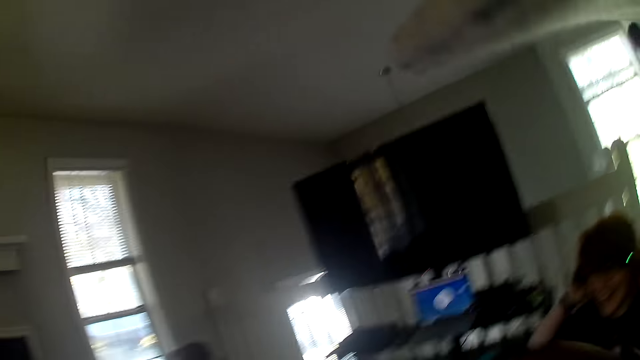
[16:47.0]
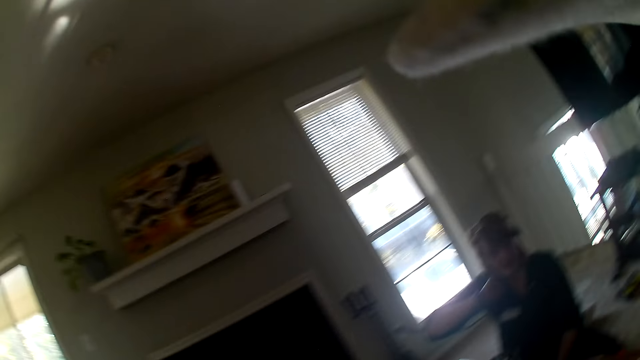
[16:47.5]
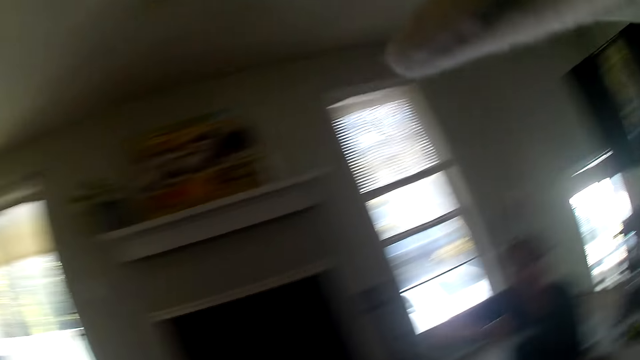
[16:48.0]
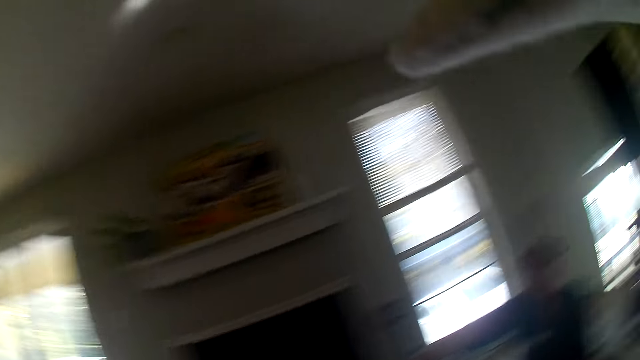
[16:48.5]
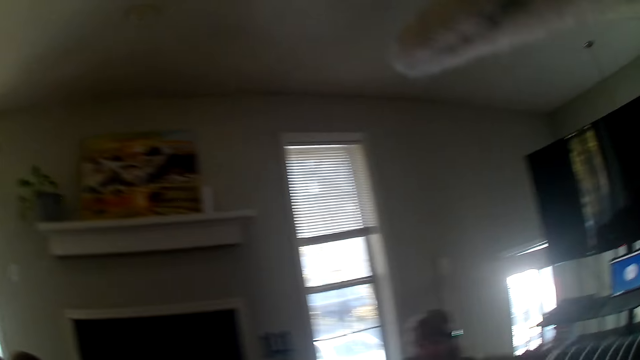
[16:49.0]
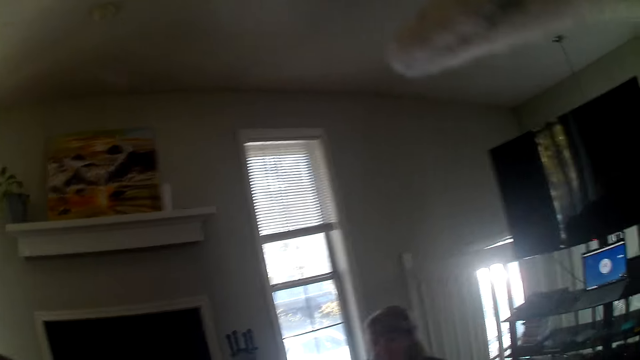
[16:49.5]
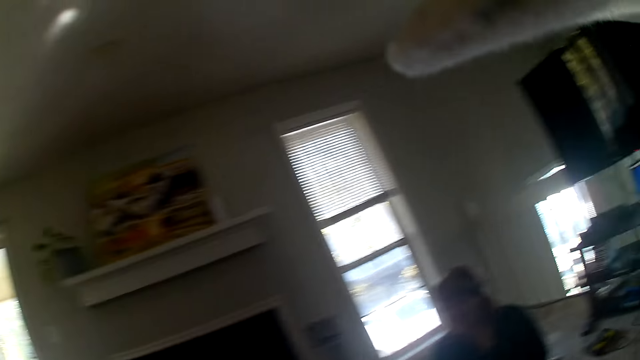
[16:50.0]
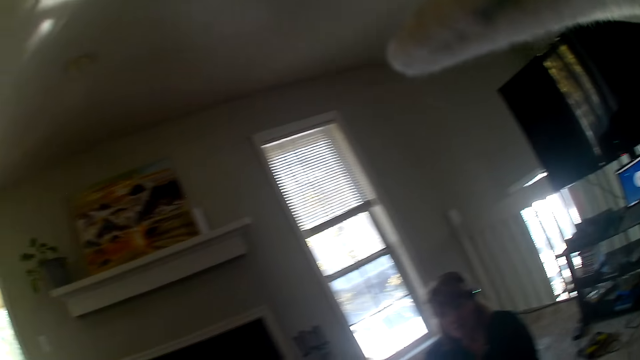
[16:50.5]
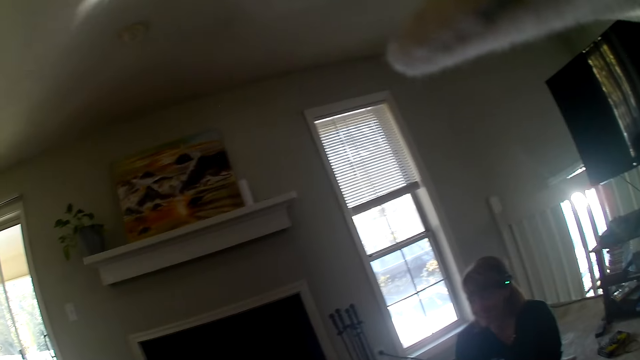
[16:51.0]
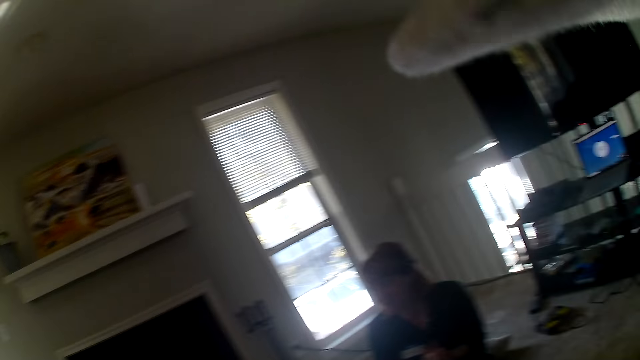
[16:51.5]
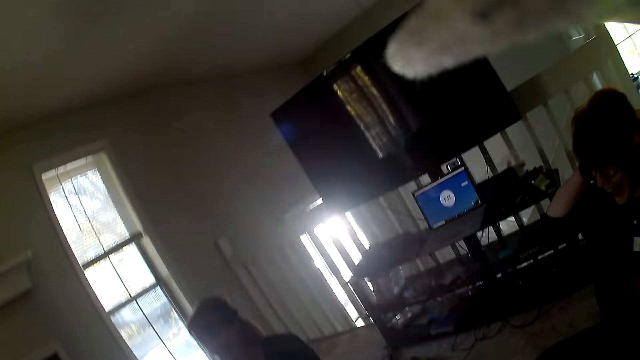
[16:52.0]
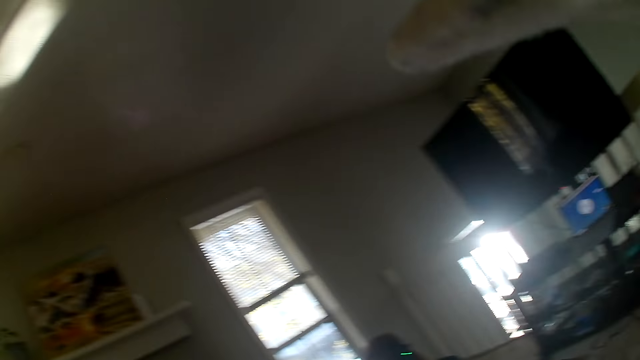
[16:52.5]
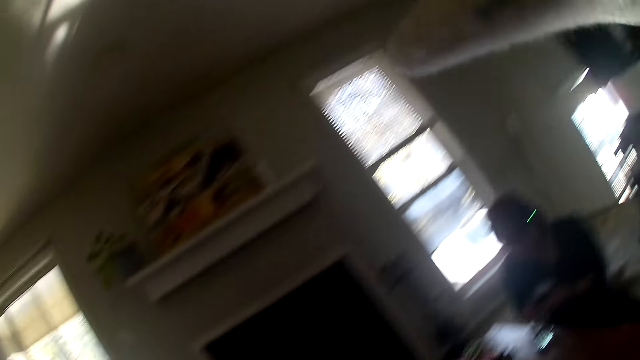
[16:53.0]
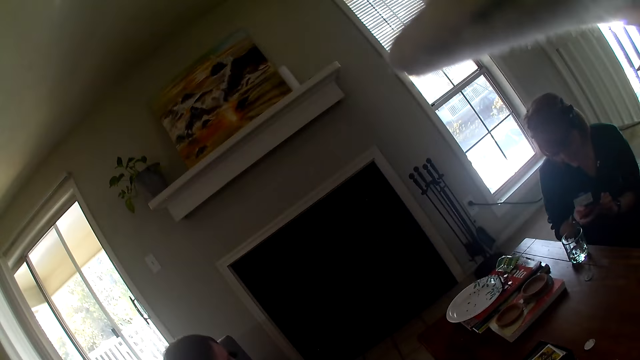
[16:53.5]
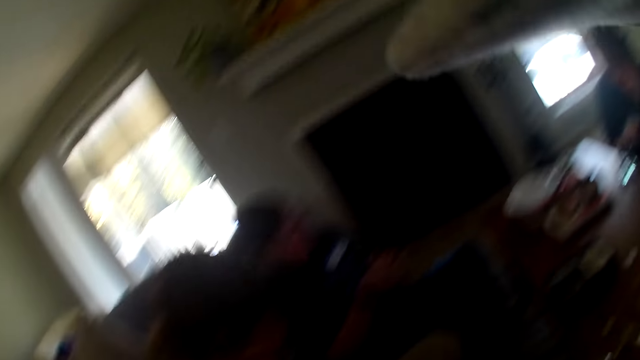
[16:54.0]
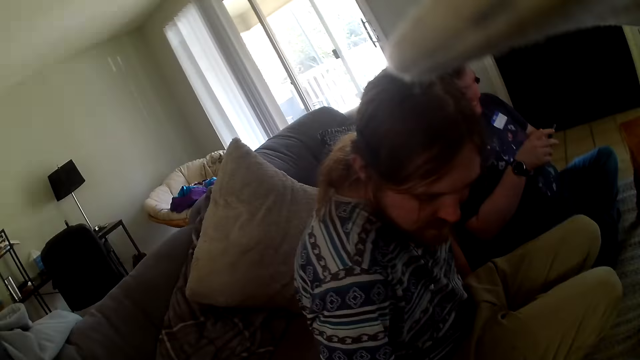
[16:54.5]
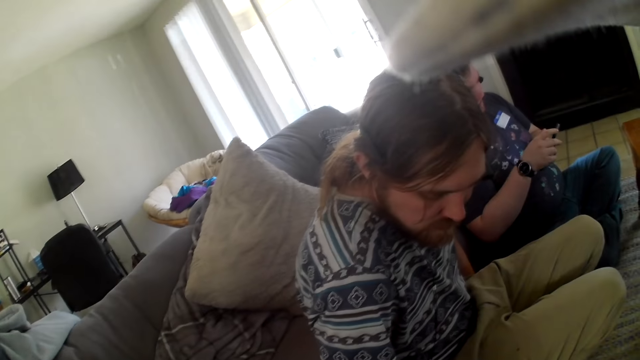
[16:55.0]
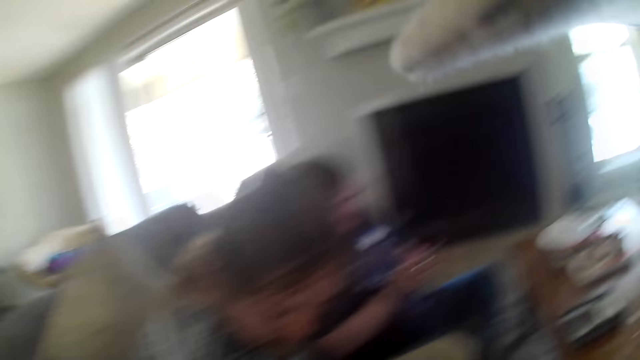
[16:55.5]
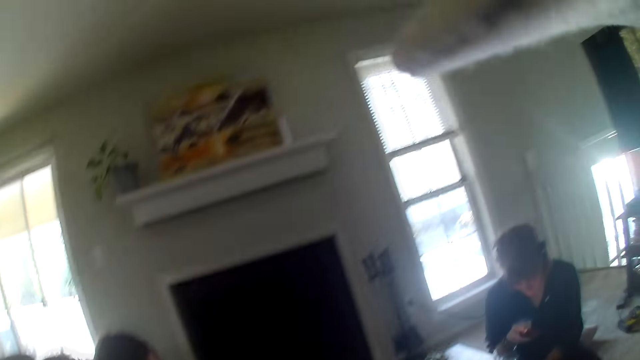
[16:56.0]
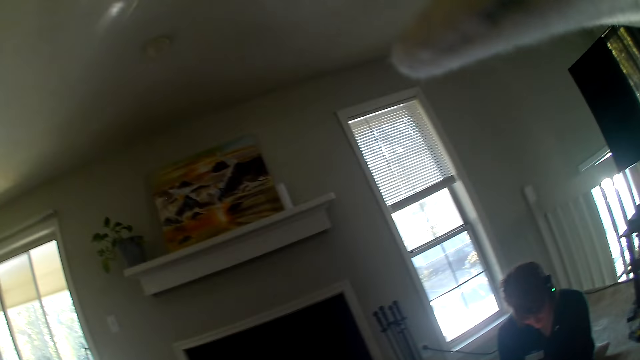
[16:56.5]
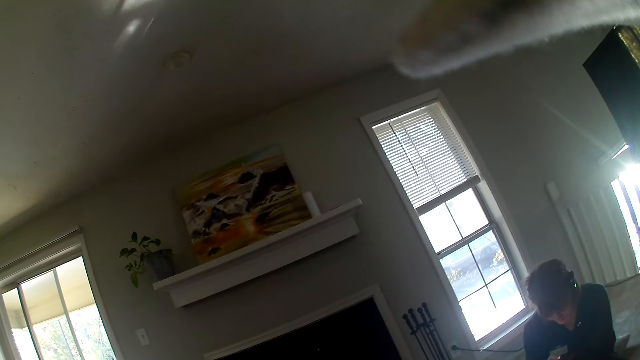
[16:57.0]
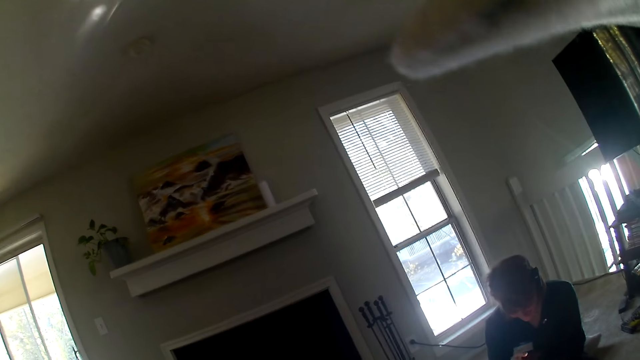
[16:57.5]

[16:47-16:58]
The camera wearer looks around.

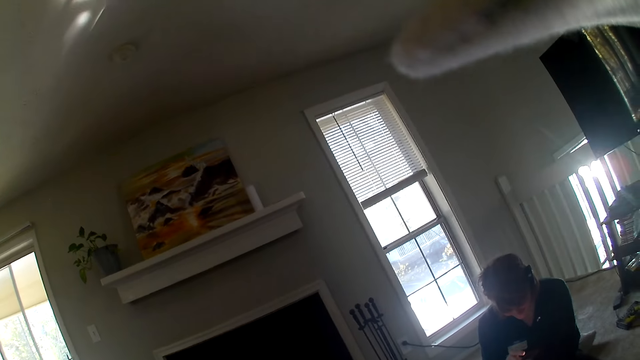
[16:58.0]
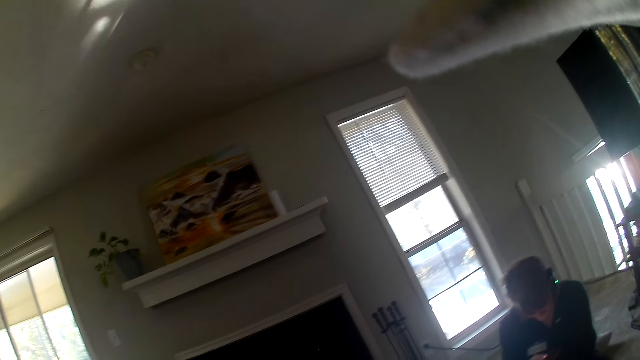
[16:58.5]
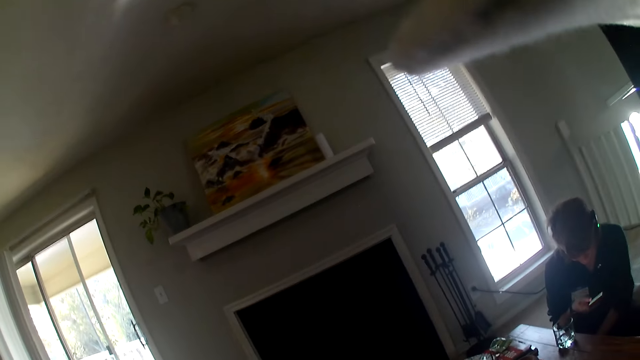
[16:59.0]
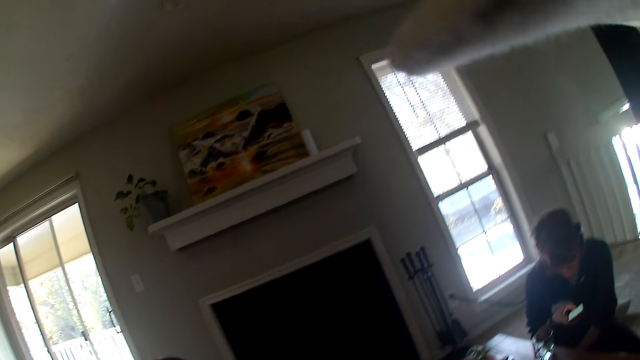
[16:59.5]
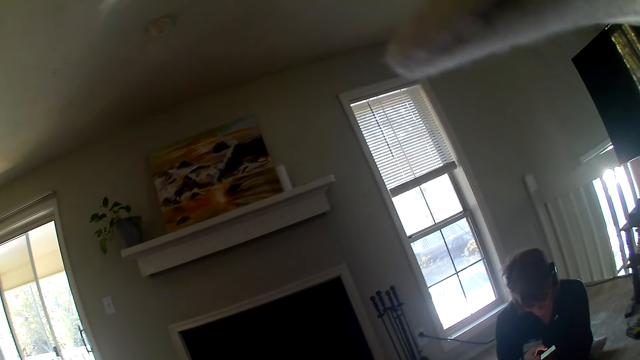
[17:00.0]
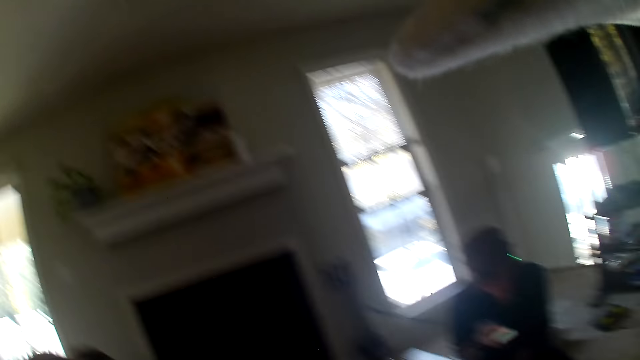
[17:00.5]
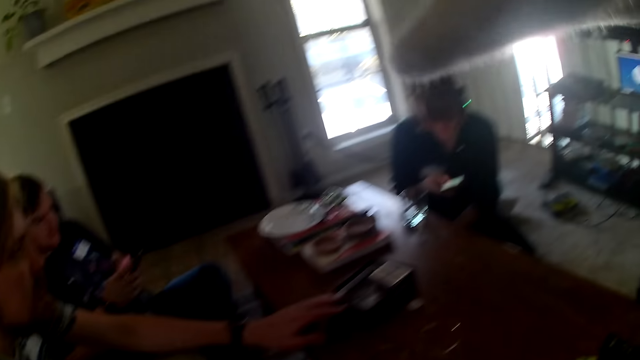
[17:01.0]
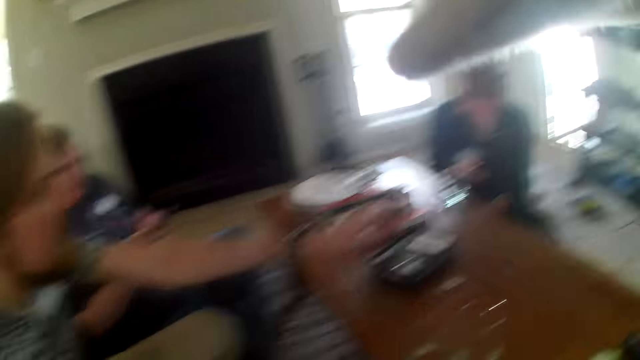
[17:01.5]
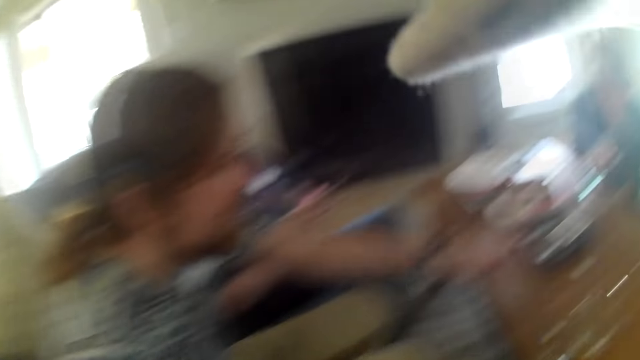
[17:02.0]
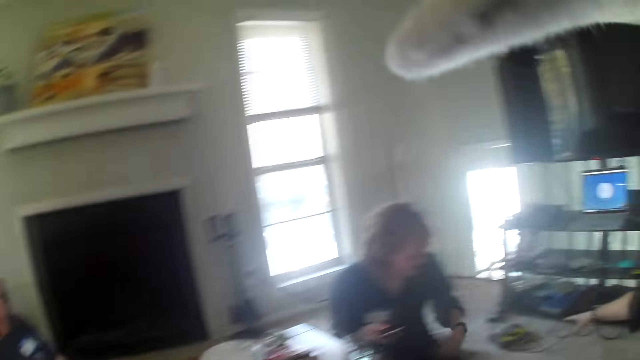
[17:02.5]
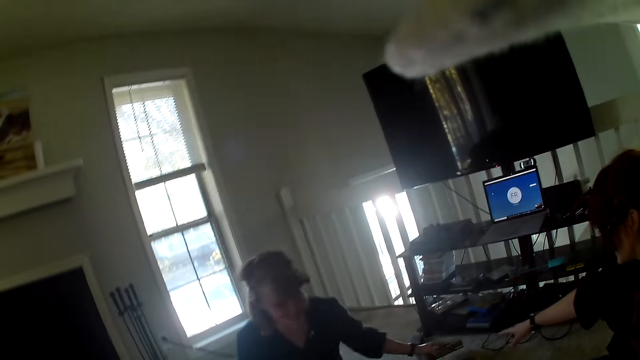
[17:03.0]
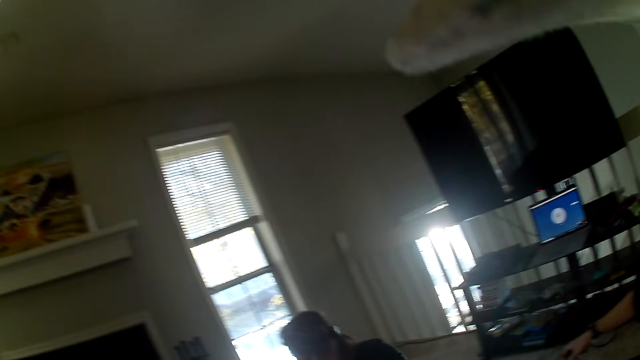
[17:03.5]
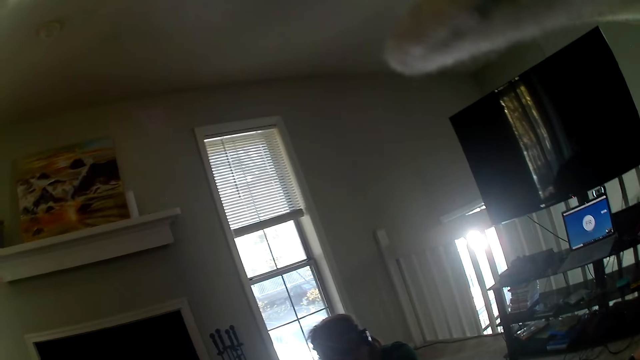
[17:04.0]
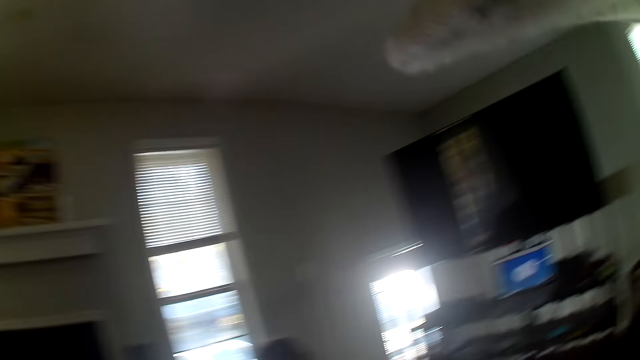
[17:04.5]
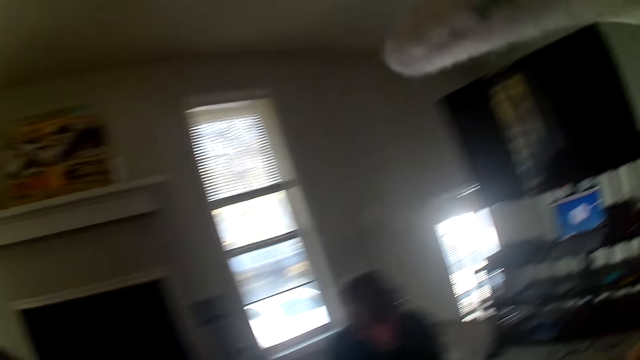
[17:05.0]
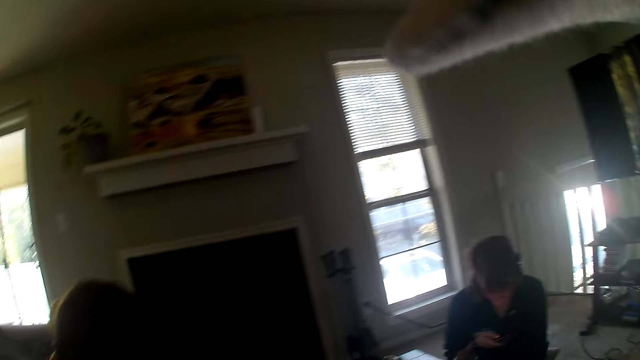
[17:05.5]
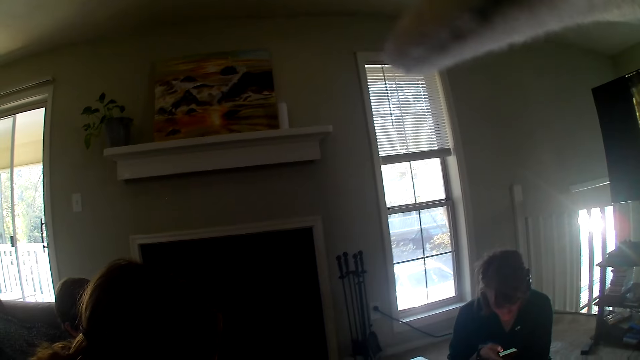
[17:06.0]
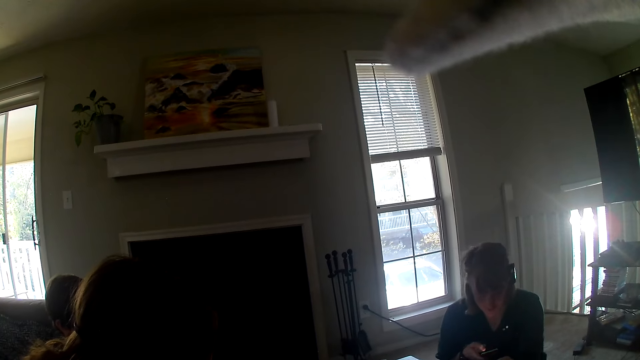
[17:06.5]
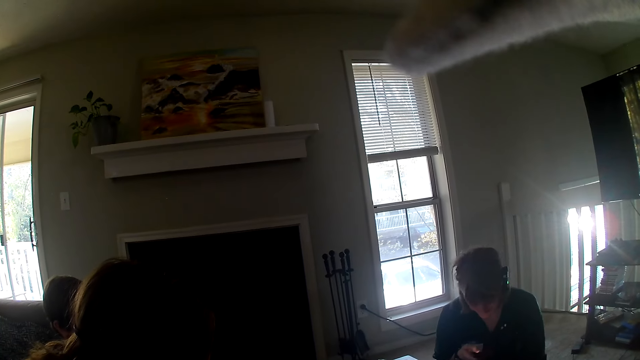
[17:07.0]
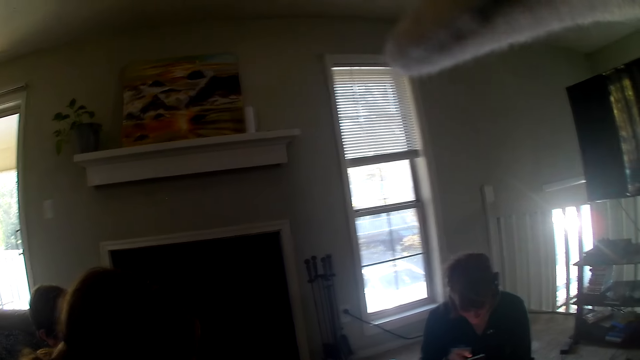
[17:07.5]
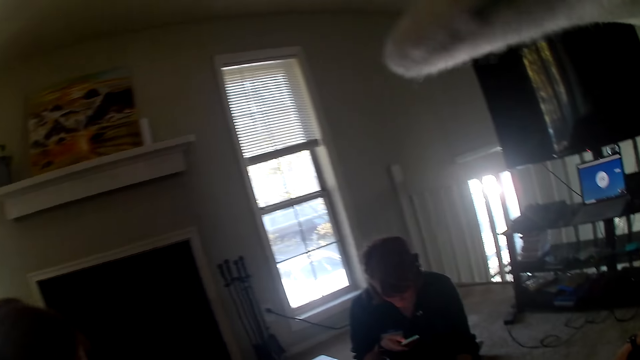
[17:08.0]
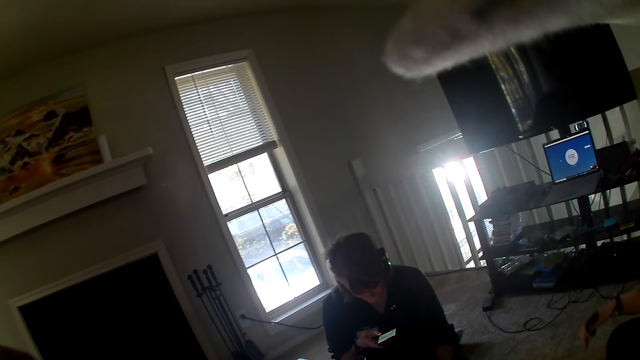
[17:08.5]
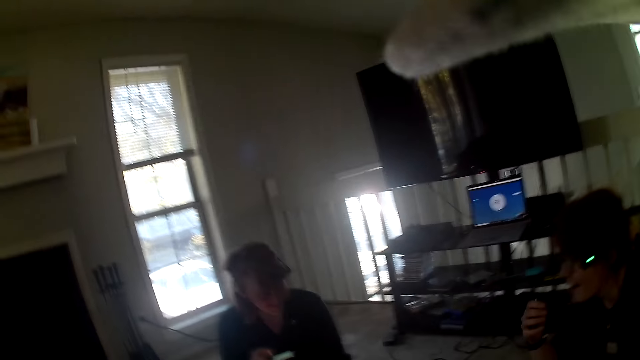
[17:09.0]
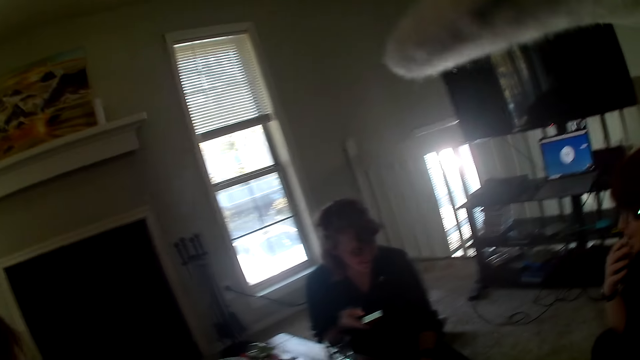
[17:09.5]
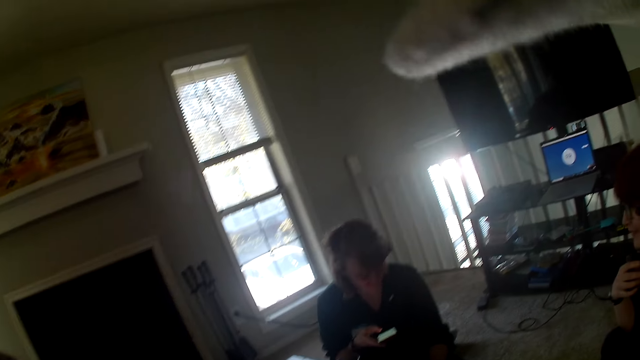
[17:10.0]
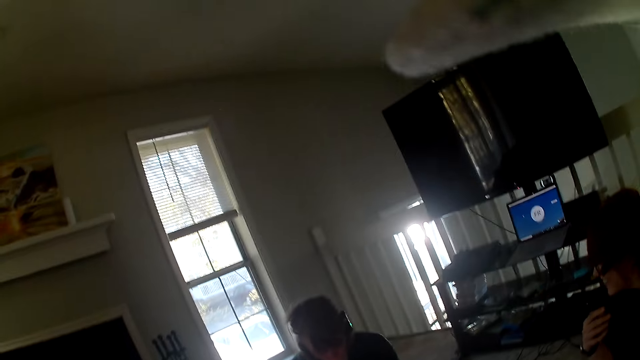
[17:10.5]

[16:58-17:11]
A person looks at the phone. Another person moves the box on the table. A woman picks up a box from the floor.
